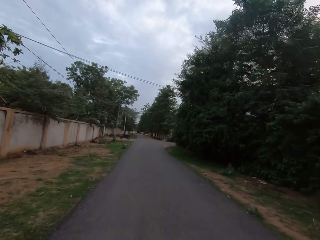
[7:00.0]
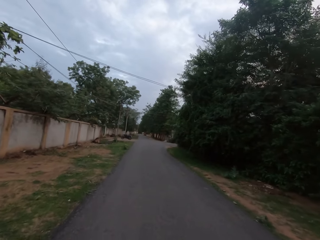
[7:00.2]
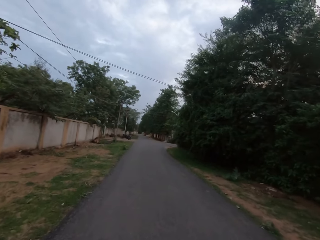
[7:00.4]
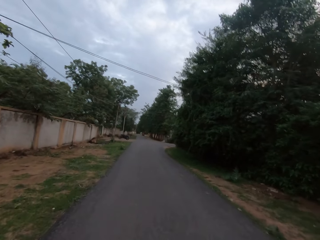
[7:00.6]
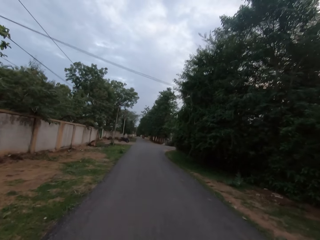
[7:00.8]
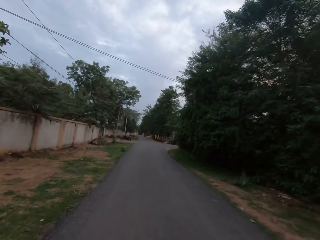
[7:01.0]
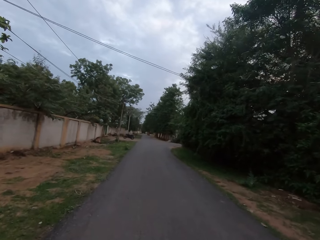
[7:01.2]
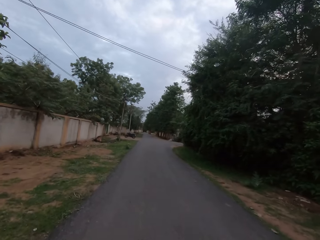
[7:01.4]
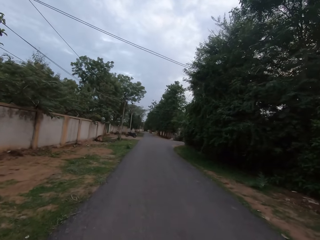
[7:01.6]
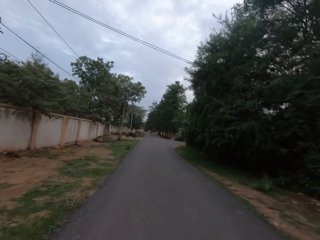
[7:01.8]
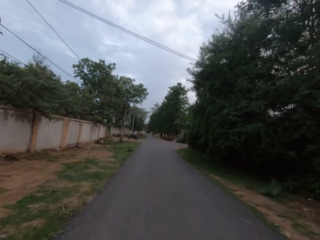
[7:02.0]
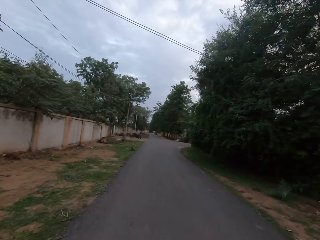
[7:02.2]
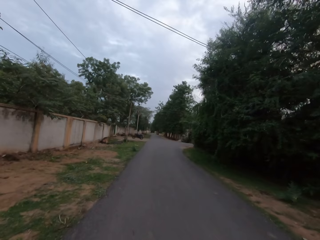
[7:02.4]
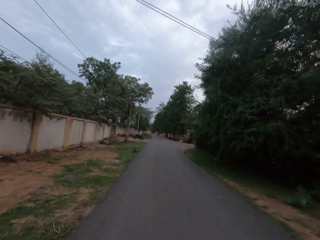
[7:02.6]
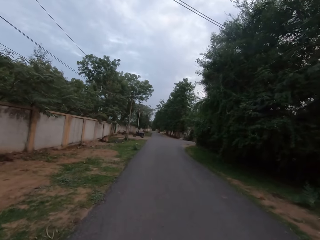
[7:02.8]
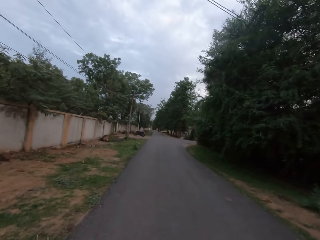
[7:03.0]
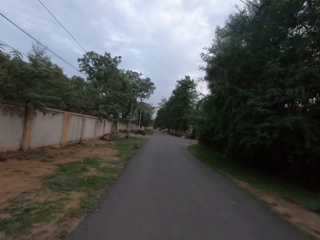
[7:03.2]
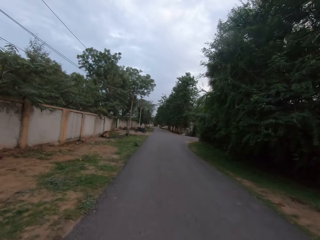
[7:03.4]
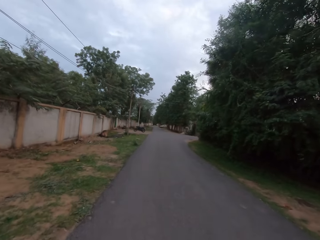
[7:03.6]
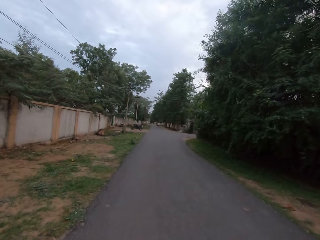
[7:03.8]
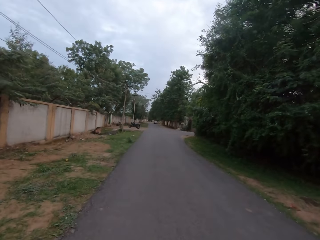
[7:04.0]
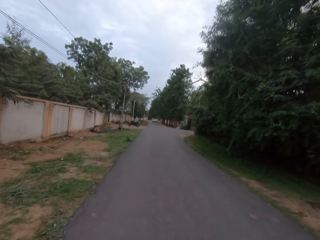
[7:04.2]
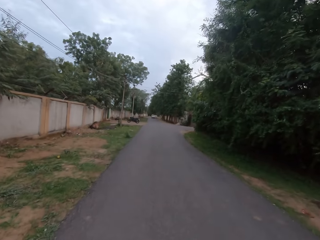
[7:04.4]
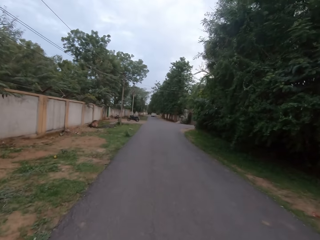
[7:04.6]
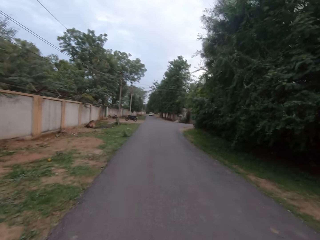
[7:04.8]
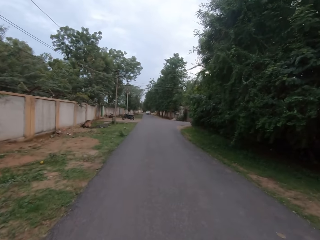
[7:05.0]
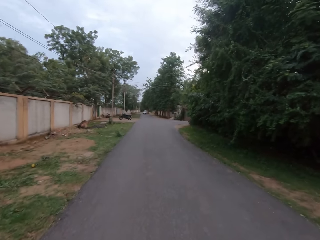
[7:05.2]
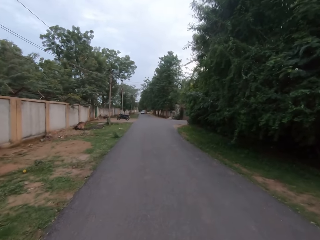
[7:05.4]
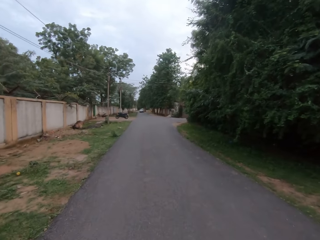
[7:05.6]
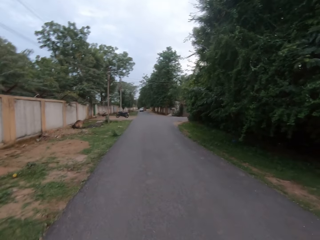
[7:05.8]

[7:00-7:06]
The camera wearer speaks to a lady on the phone. The lady talks to the camera wearer on the phone.
